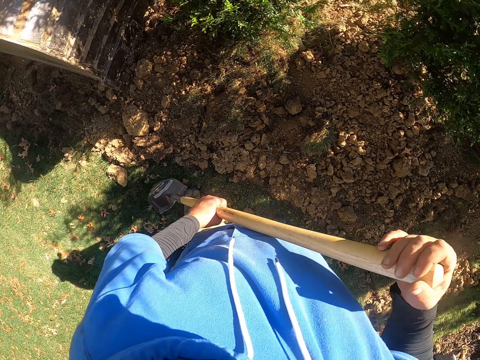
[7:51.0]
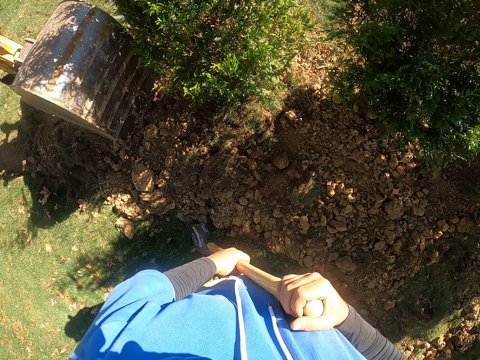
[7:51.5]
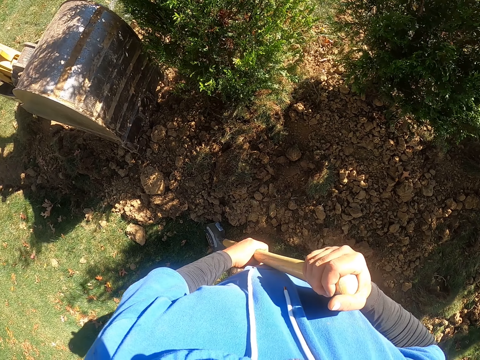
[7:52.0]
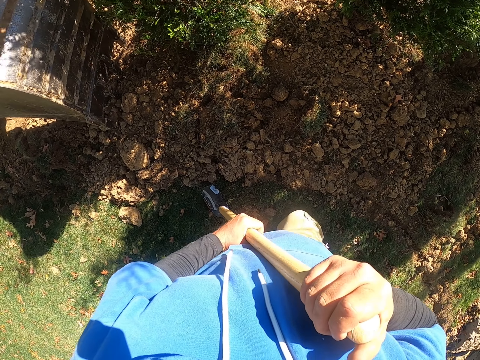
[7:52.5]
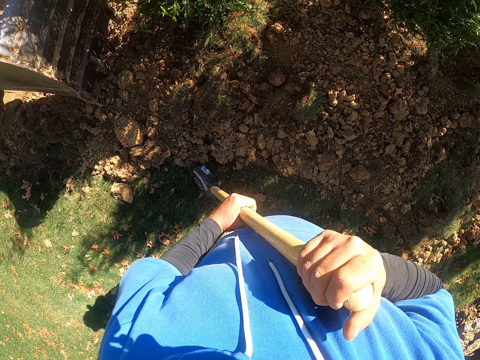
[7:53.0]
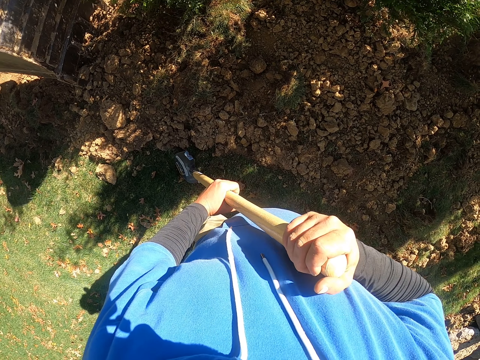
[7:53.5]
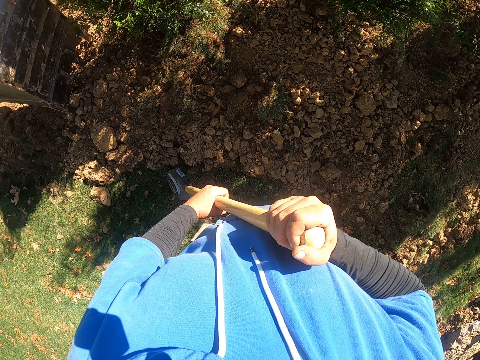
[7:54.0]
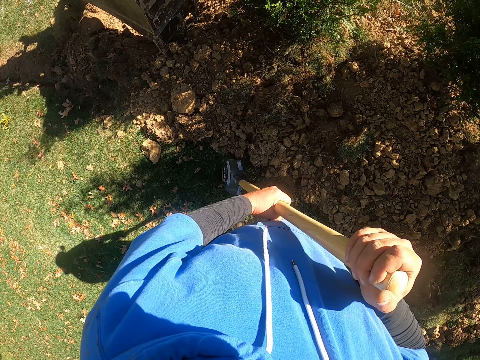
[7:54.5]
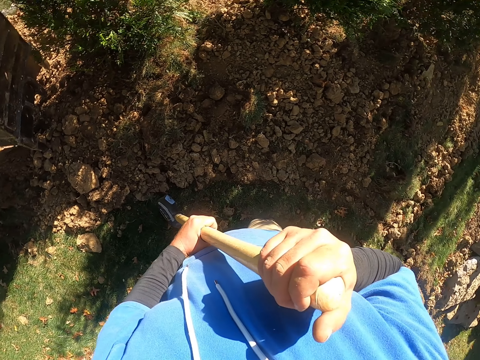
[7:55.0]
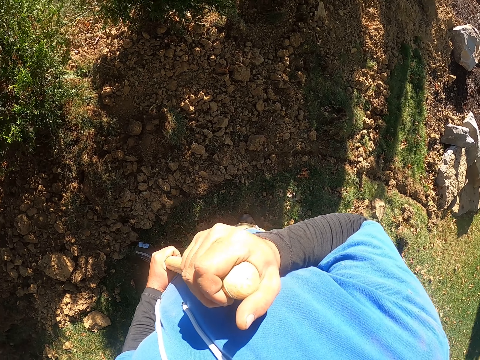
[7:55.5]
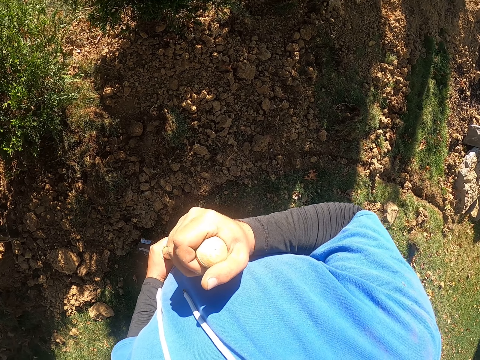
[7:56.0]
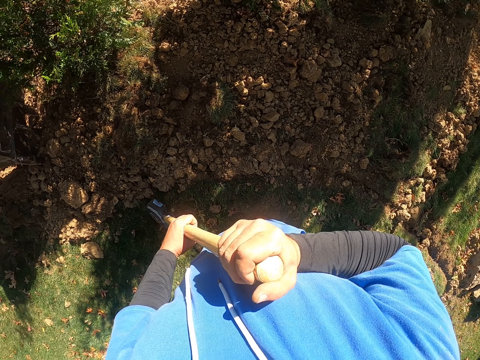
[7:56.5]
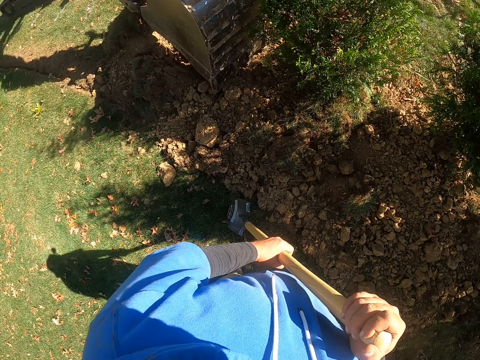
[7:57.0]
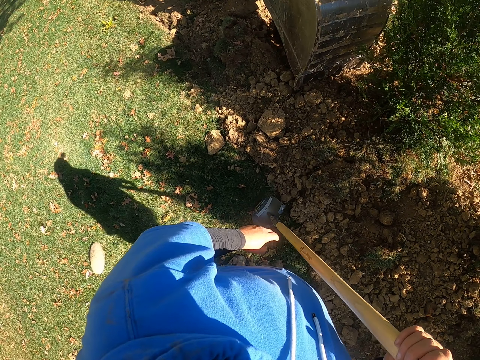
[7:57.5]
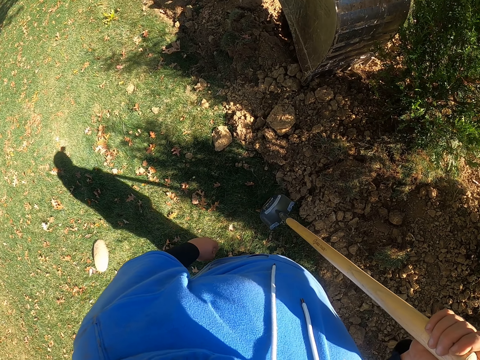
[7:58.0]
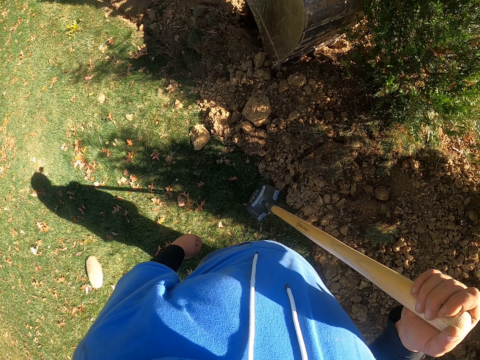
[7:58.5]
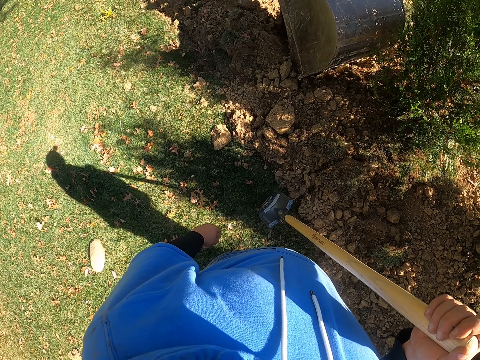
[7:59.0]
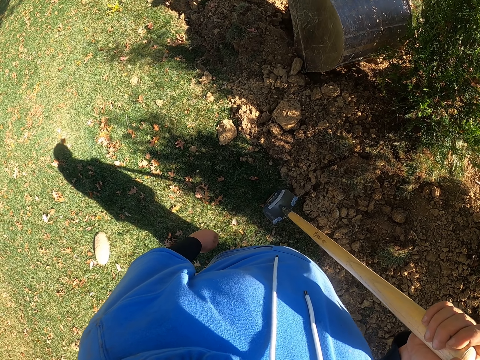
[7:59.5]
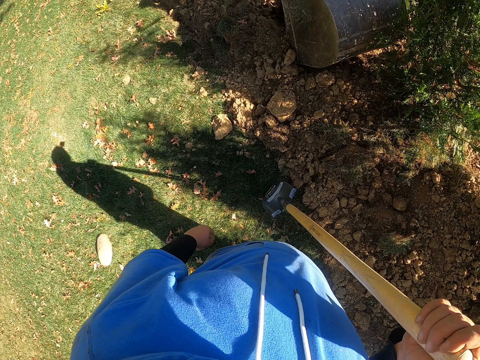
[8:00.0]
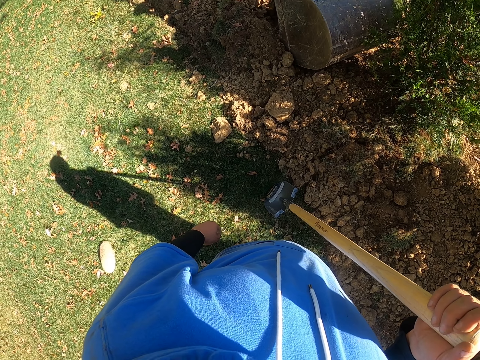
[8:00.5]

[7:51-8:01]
The camera wearer holds a spade. They look around.

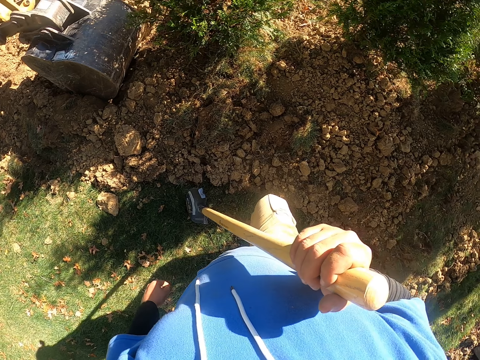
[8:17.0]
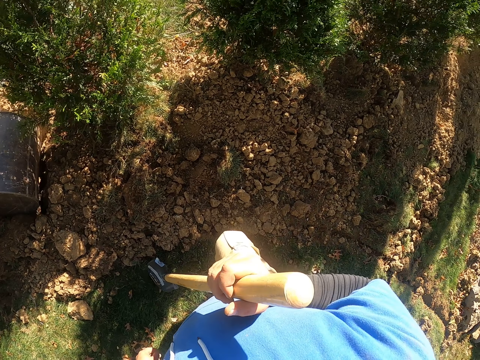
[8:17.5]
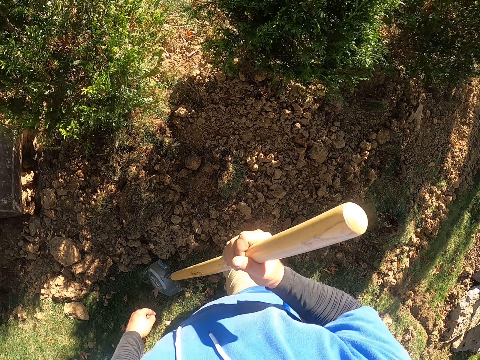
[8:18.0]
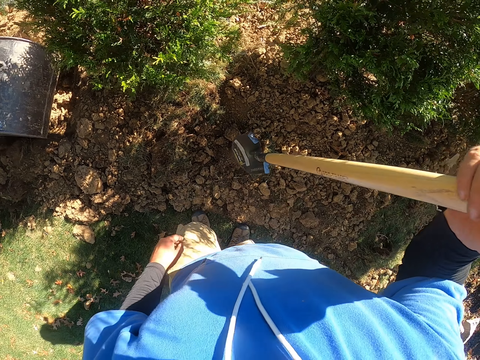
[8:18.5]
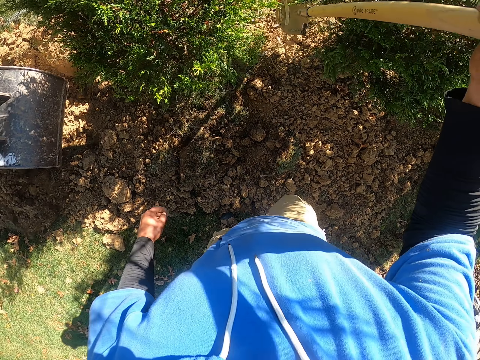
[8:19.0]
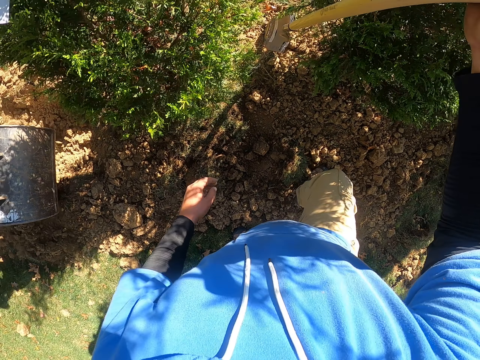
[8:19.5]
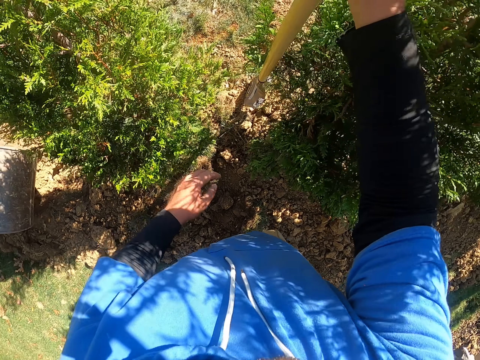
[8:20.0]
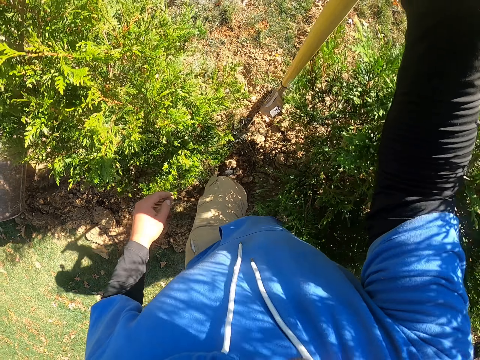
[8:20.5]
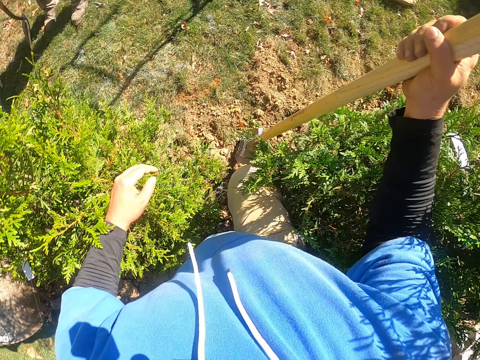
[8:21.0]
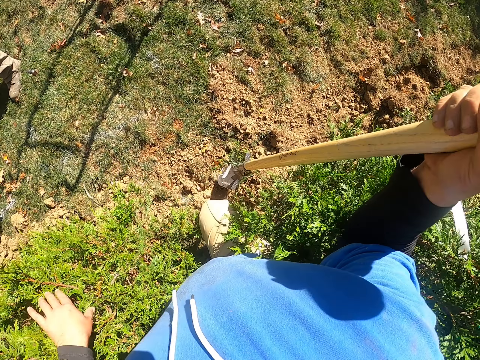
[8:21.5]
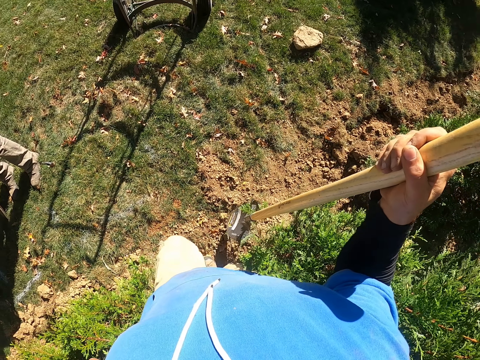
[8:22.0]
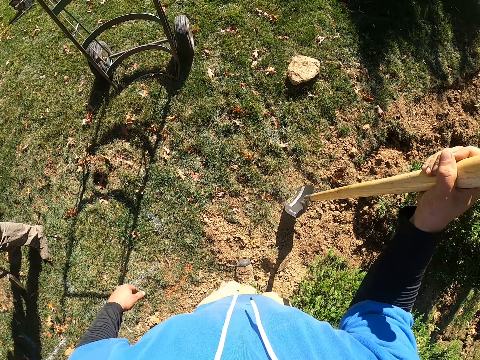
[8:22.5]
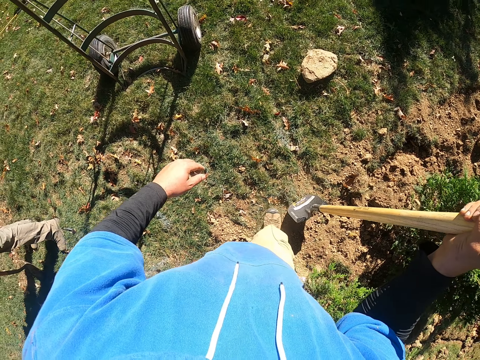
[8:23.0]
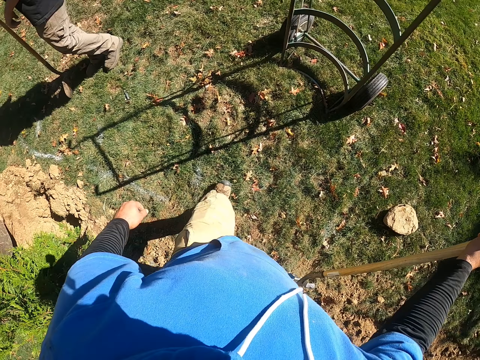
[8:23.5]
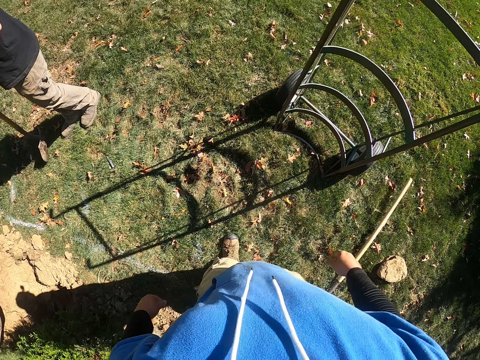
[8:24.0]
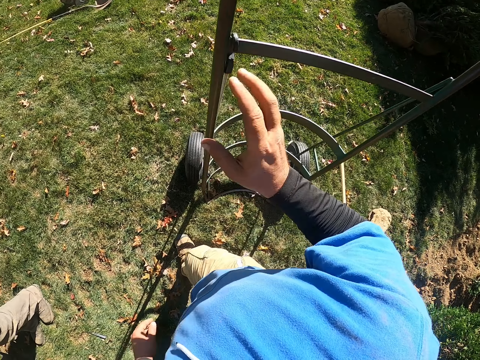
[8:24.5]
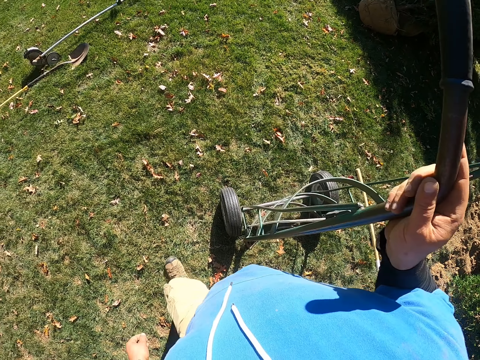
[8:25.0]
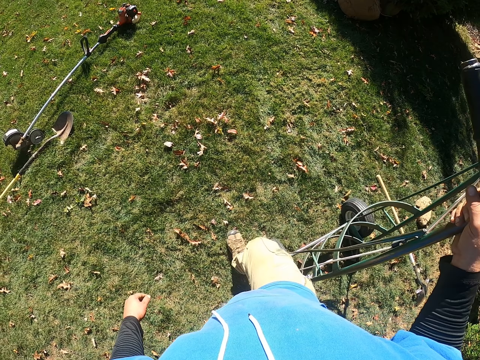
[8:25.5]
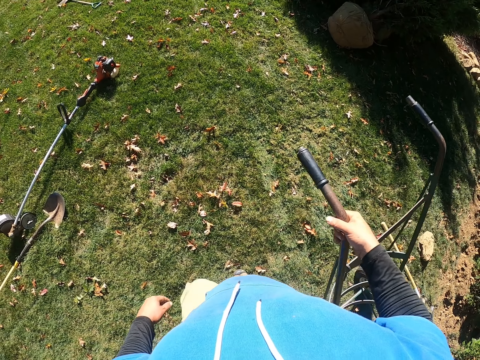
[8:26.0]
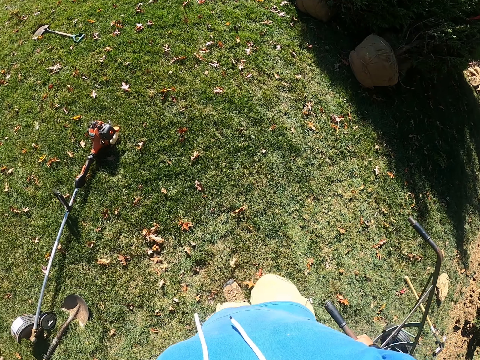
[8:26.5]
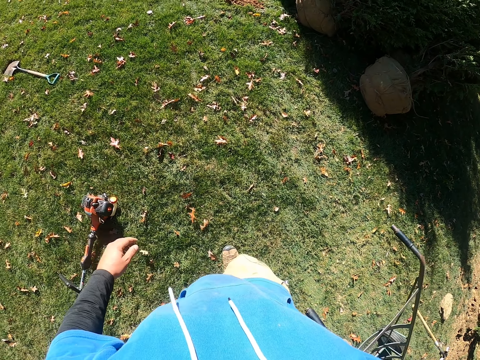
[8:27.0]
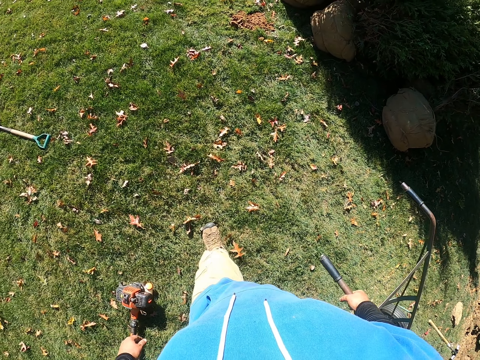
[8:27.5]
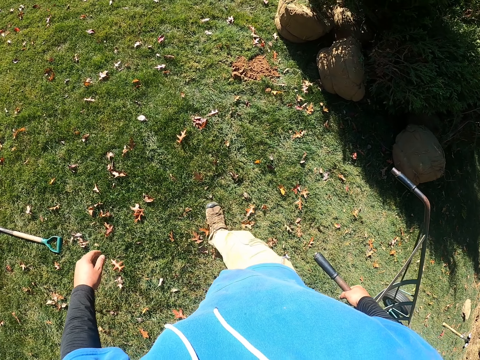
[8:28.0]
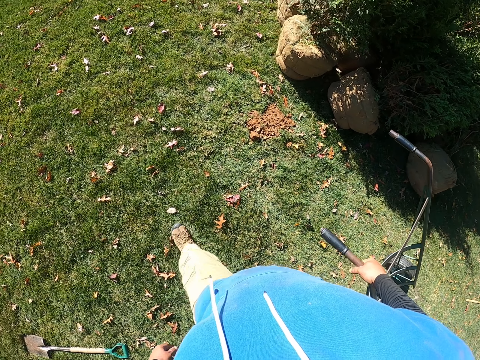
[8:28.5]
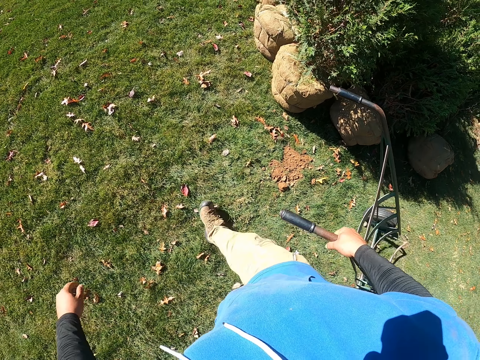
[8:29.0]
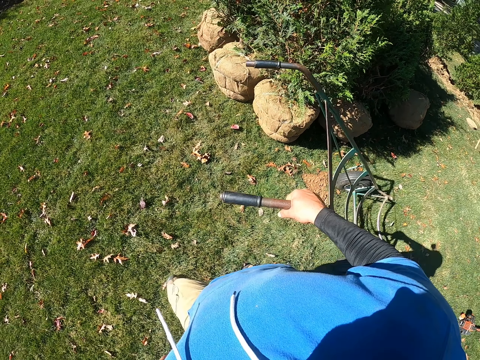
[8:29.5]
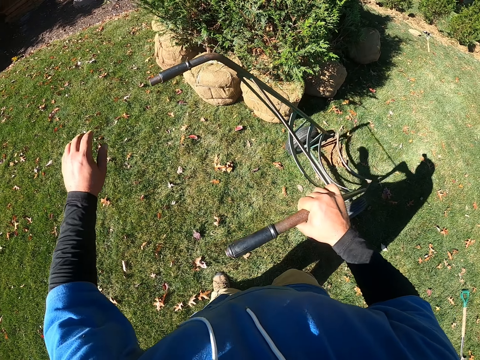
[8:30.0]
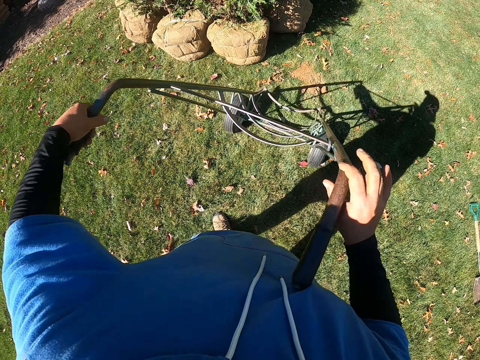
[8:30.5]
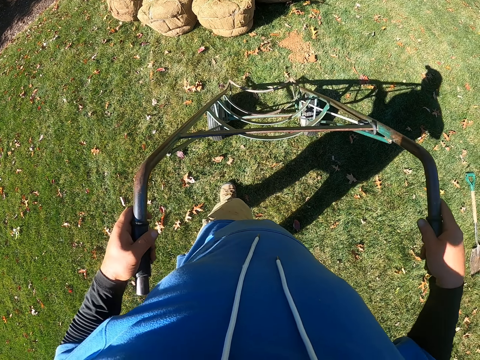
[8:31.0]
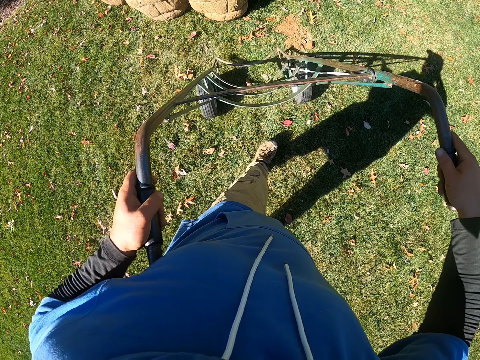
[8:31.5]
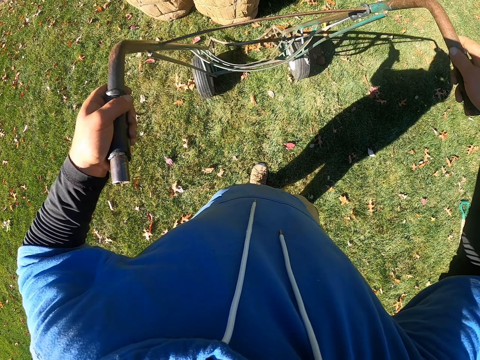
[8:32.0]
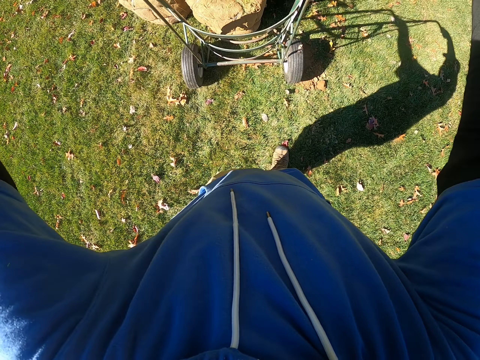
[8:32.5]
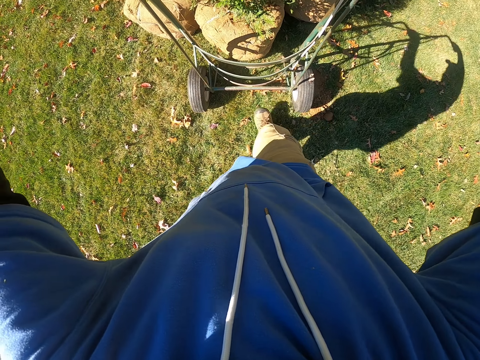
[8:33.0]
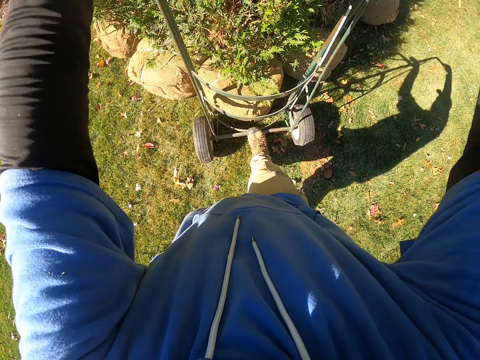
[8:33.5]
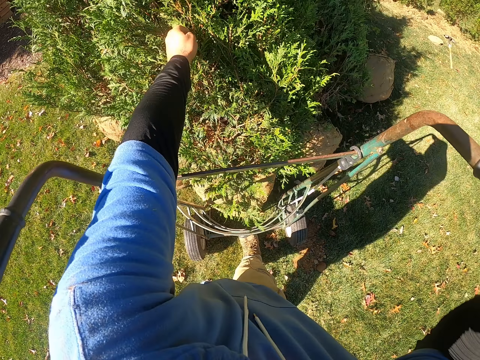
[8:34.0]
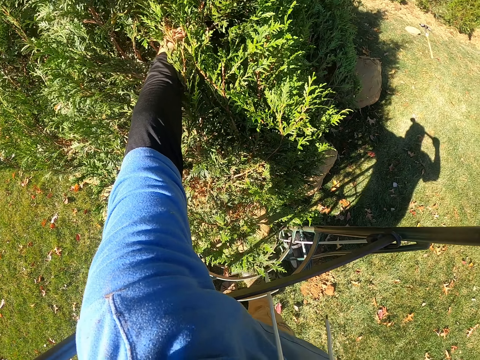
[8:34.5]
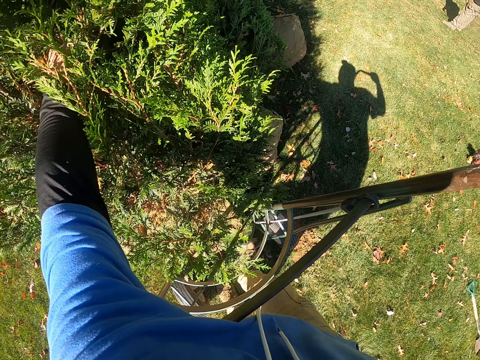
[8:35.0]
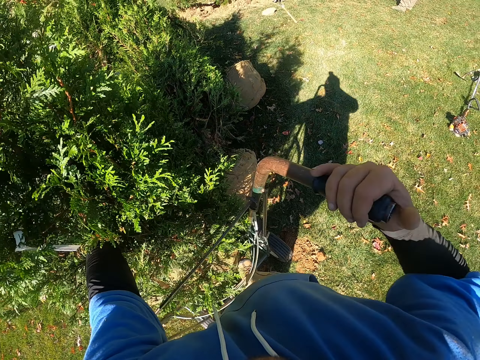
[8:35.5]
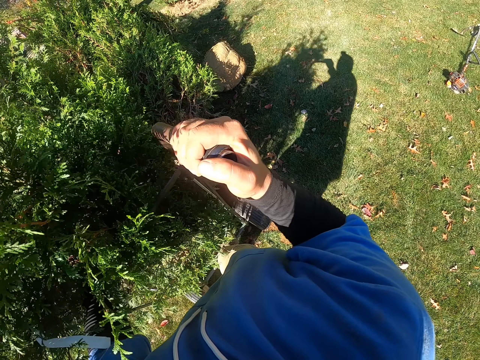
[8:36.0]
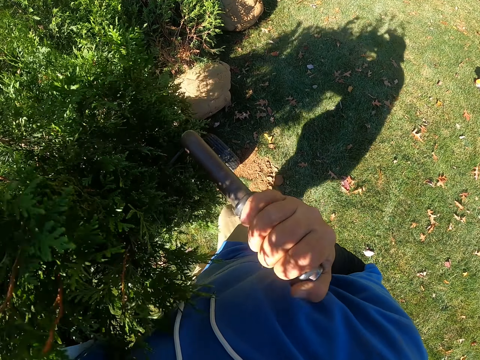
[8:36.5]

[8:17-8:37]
The camera wearer lifts the spade. They walk around. They drop the spade. They pull a cart. They move the sand around the flower. They hold the cart with both hands. They push the cart. They put a tree on the cart.
